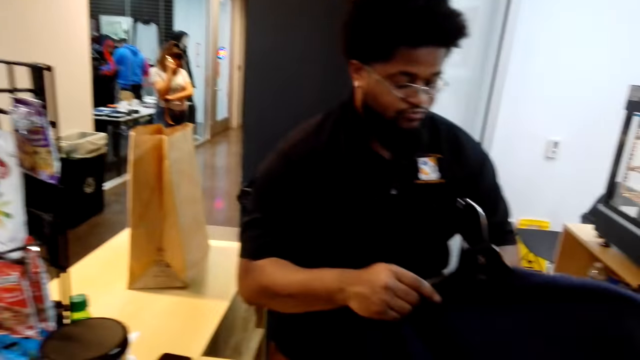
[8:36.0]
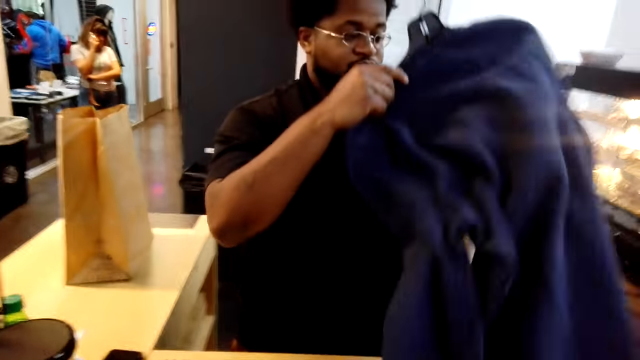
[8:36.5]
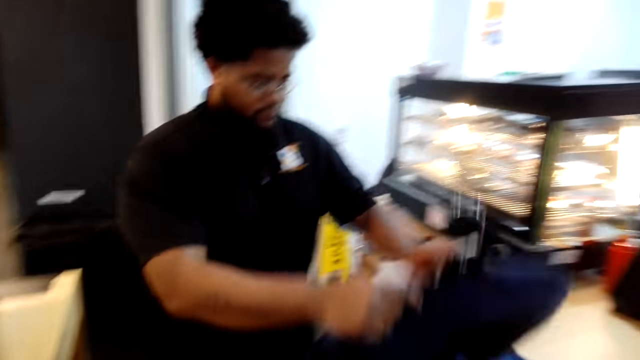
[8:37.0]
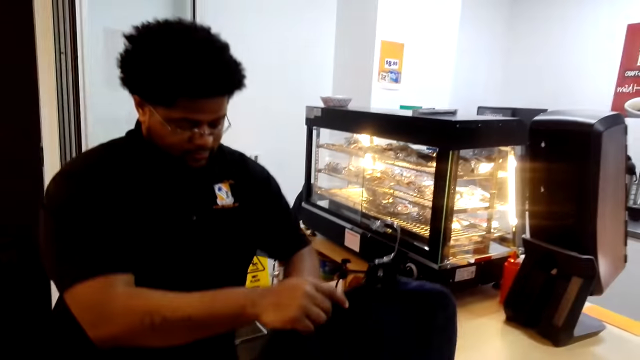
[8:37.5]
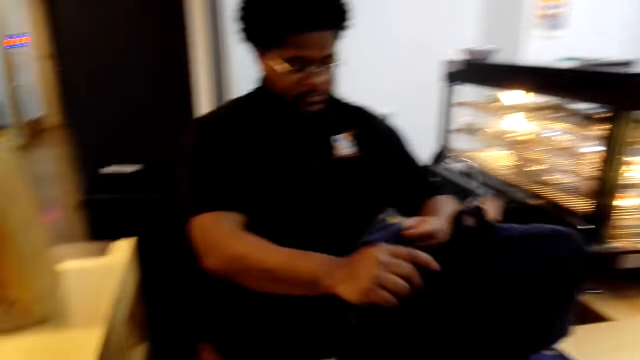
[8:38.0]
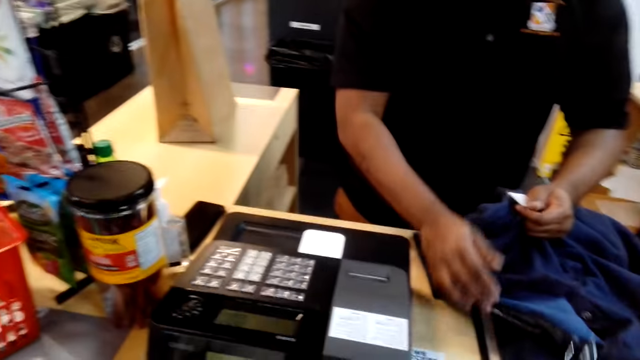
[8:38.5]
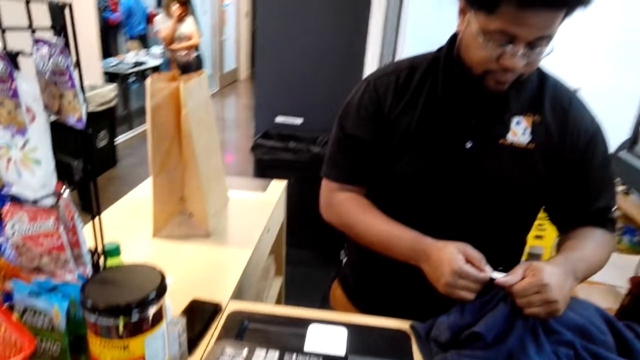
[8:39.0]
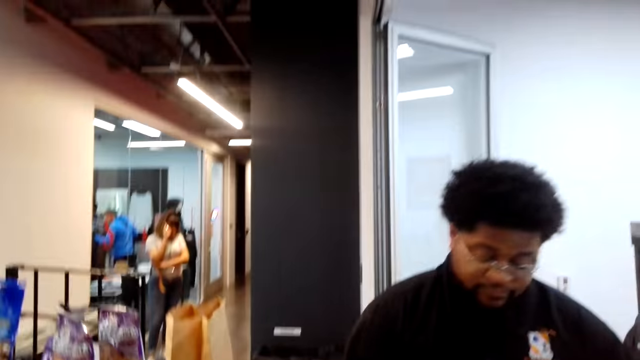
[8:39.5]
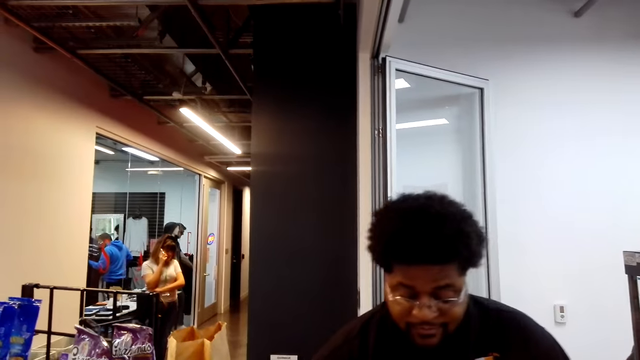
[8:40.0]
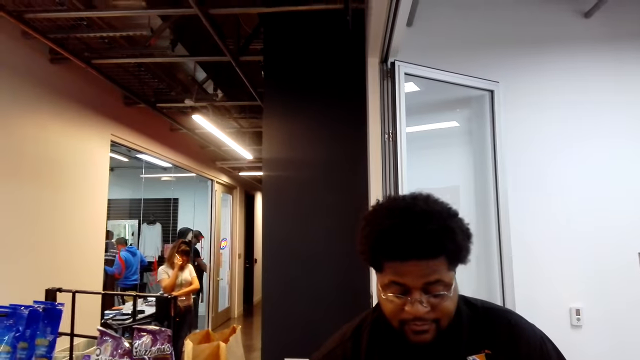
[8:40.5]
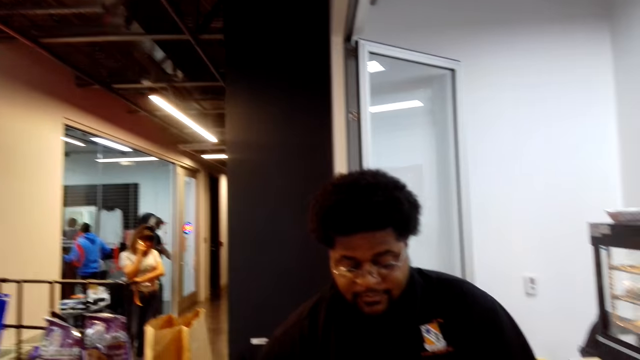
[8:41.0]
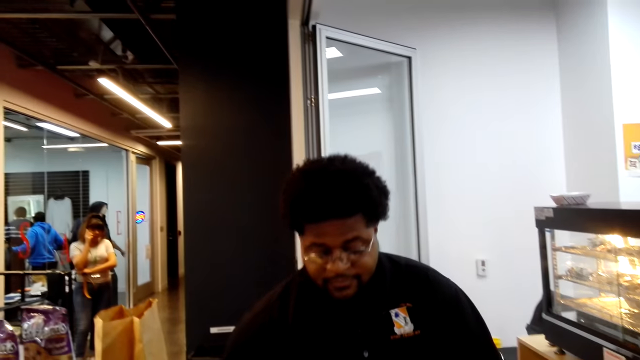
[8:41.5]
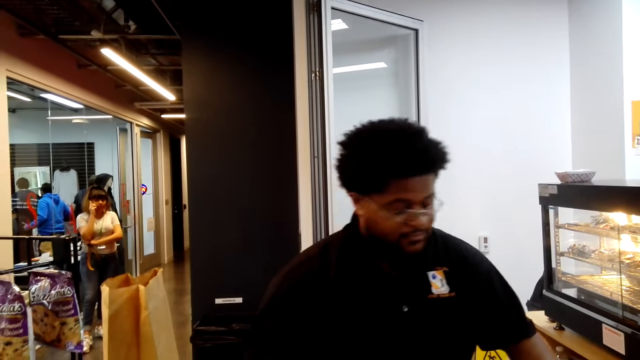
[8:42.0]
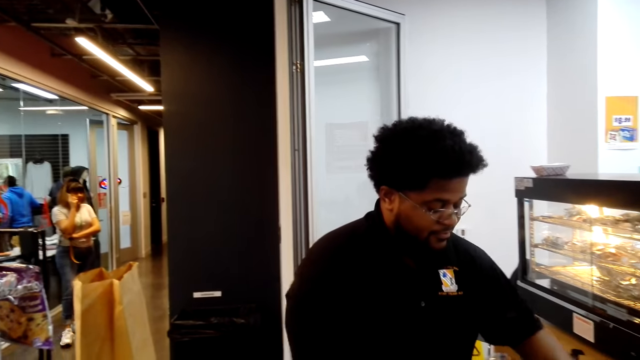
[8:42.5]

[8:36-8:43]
A person takes clothes on the counter. The person puts the clothes on the counter. The person looks on the price tag of the clothes. The person calculates items.

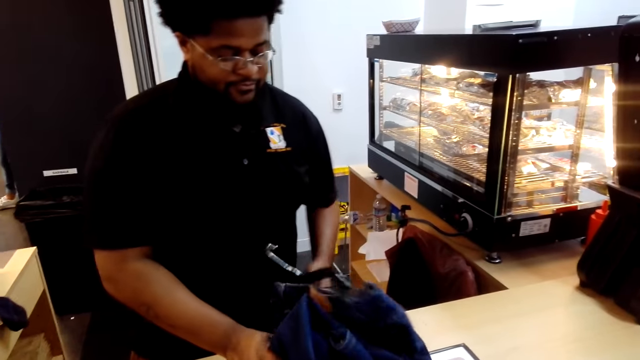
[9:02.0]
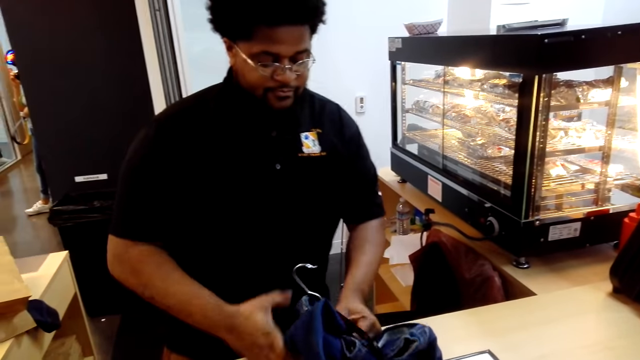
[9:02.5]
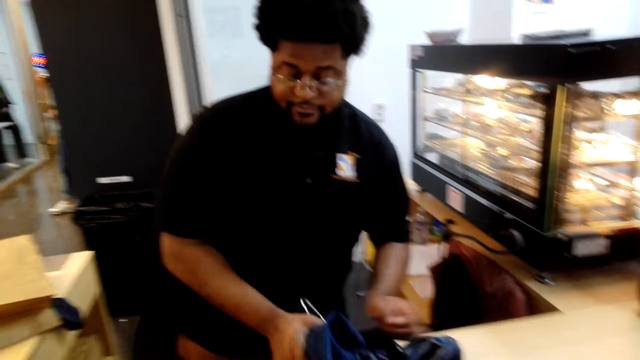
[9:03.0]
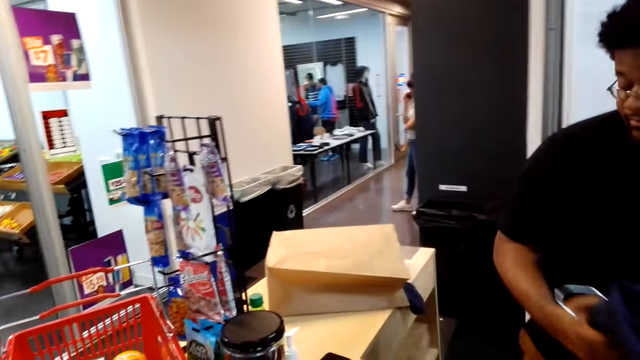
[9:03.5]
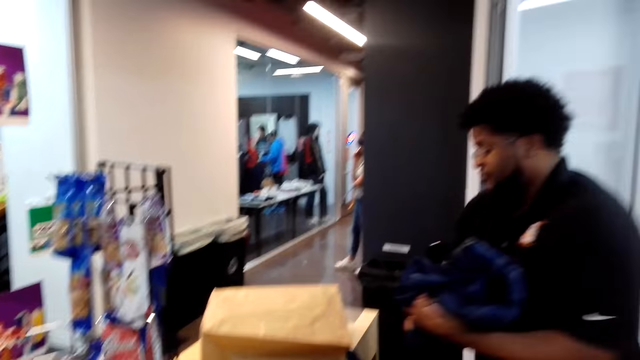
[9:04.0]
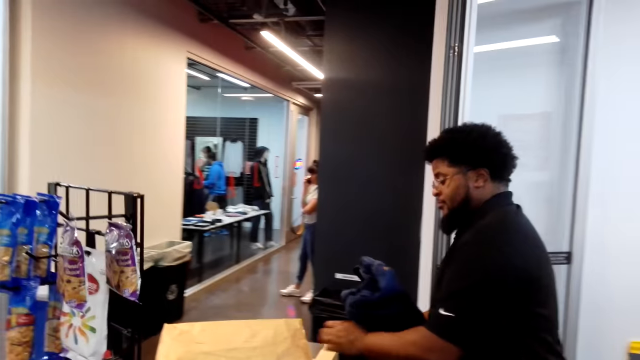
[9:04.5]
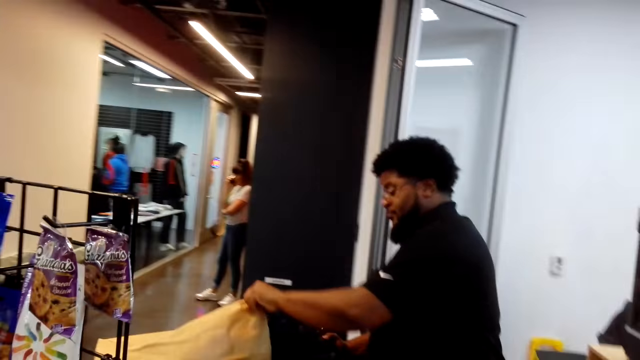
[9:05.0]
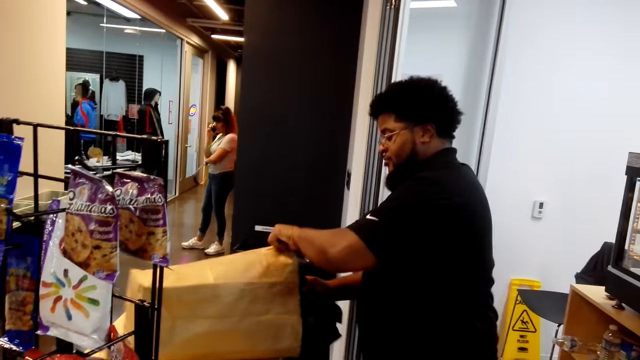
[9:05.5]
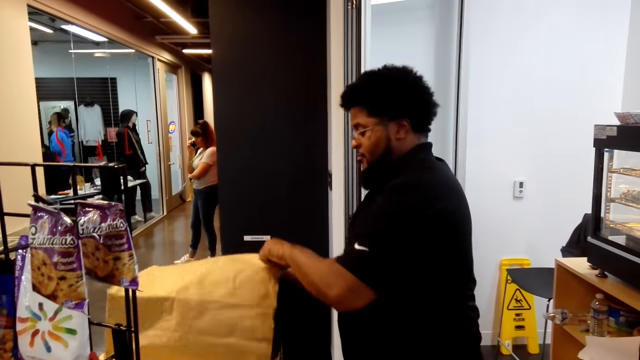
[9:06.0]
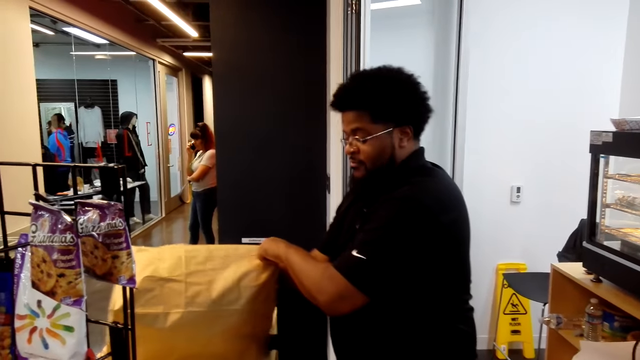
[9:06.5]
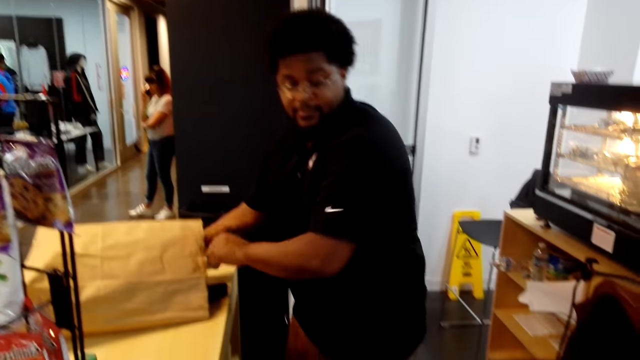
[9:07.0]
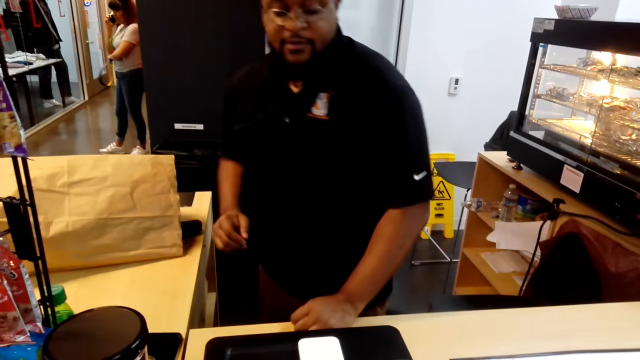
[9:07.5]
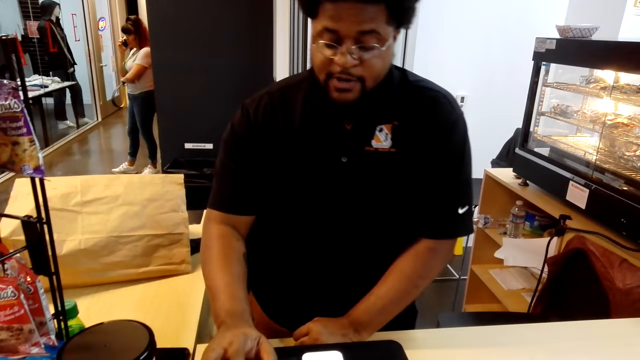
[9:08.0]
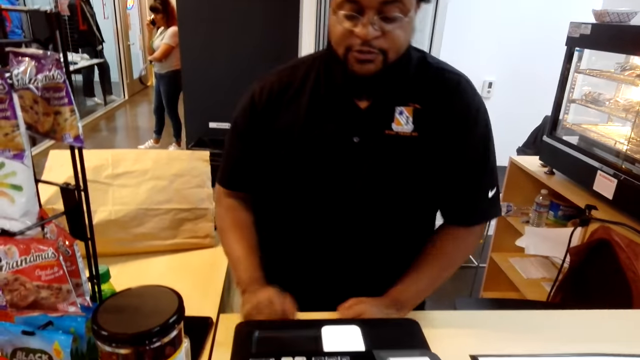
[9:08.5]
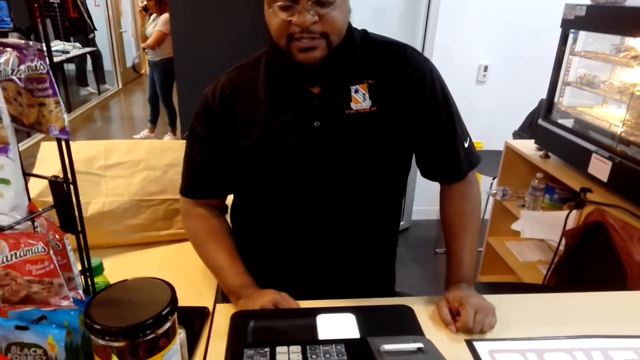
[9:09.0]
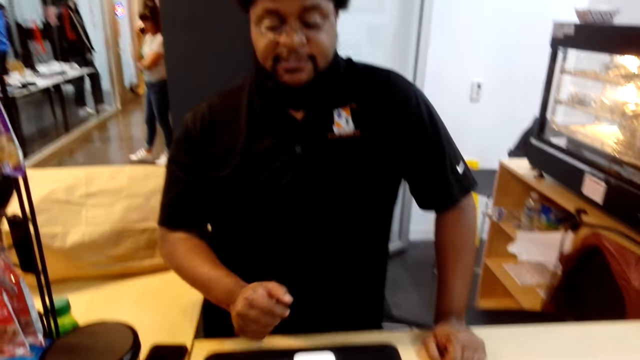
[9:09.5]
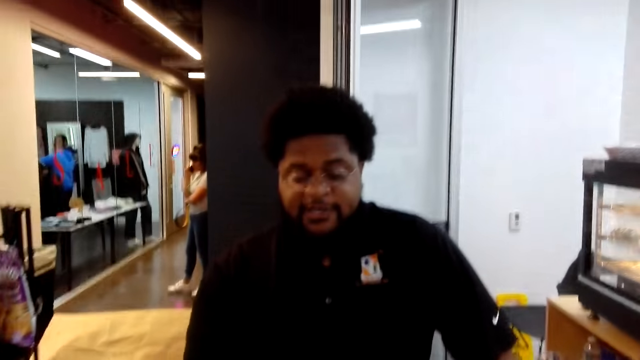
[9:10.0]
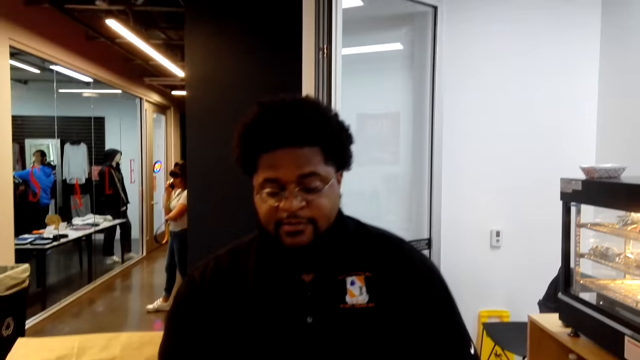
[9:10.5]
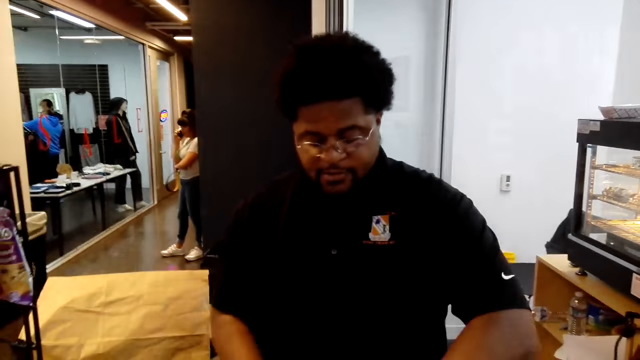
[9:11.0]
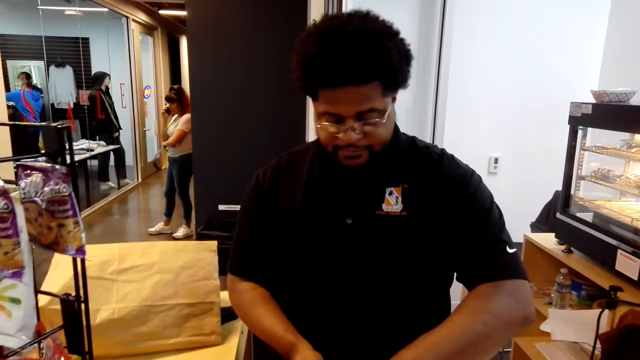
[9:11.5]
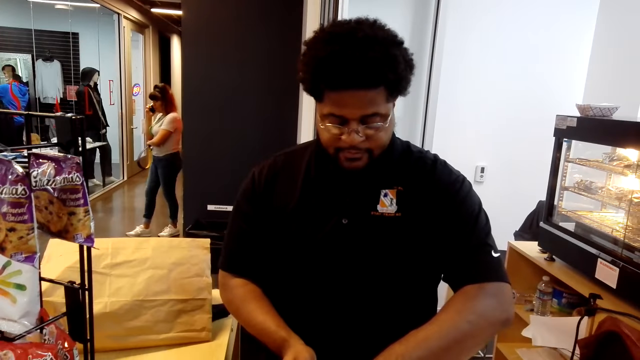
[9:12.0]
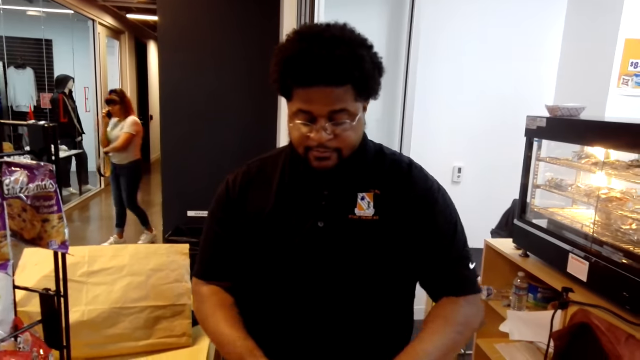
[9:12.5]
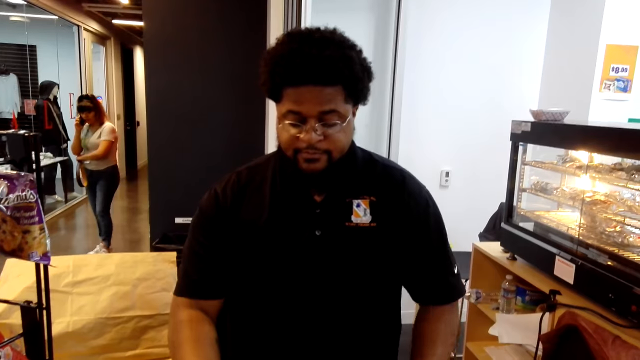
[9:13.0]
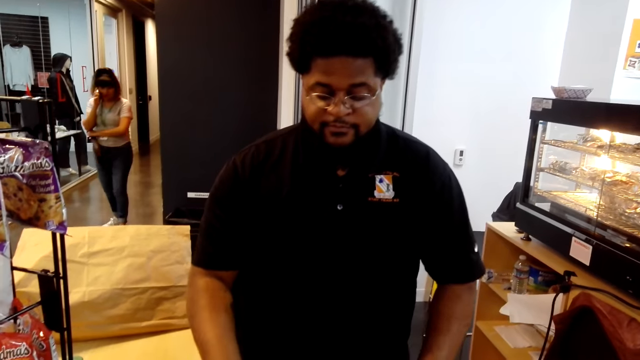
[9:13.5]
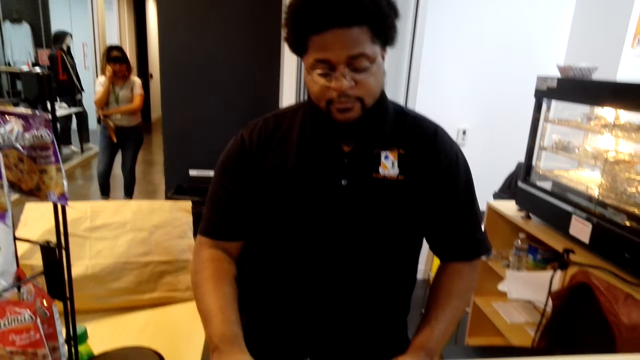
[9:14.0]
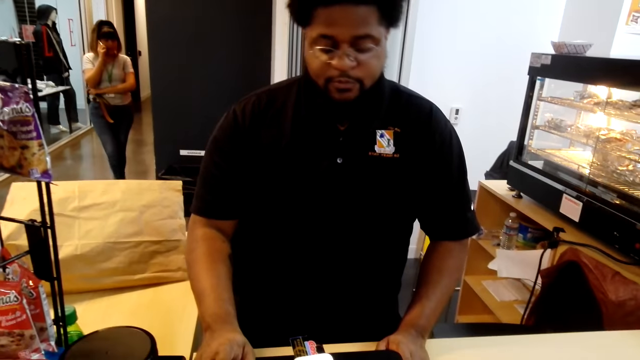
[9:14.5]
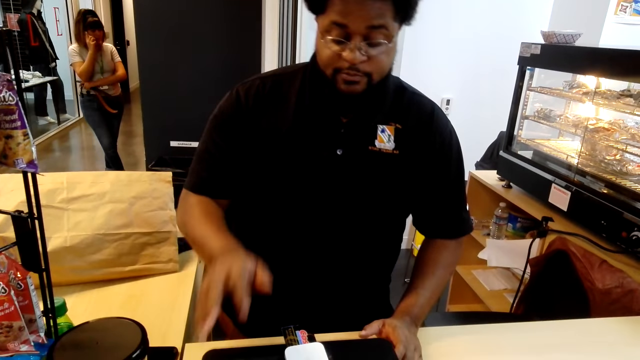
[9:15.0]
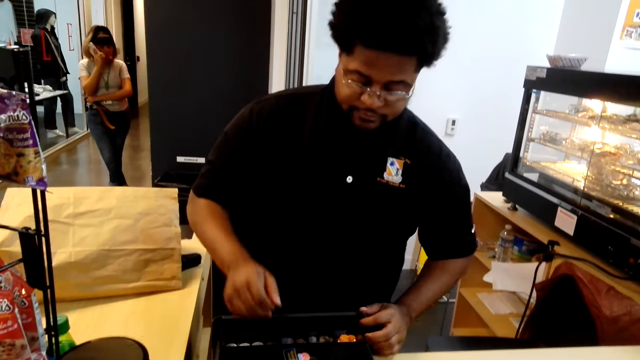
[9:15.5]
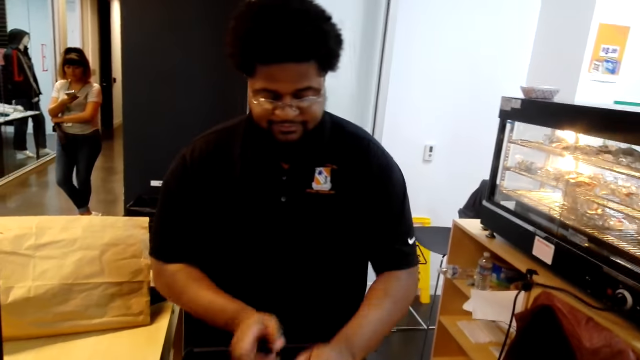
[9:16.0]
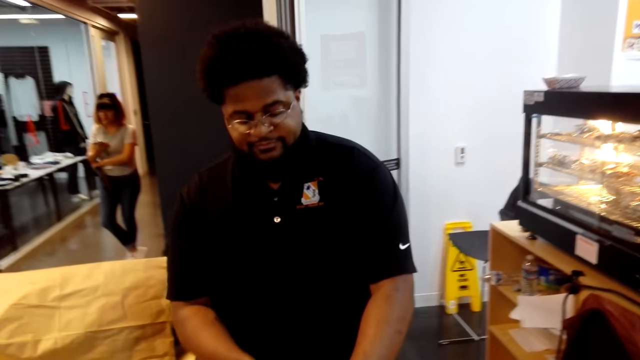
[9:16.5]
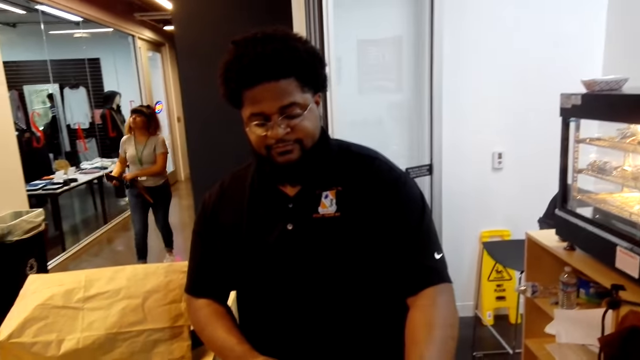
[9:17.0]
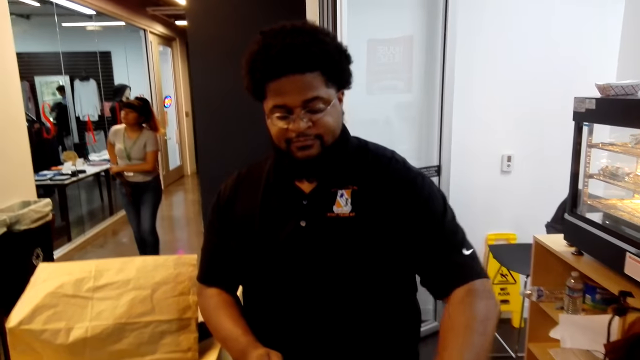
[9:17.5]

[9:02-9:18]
A person turns. The person puts the clothes in the shopping bag. The person enters the cost of the items and calculates the items. Another person scrolls on the phone. A third person opens the cashbox.
